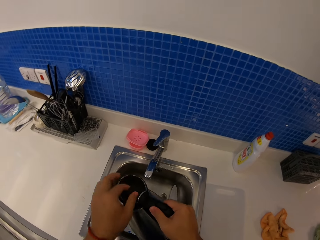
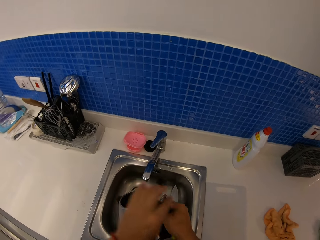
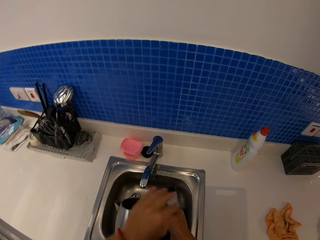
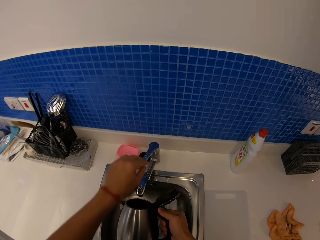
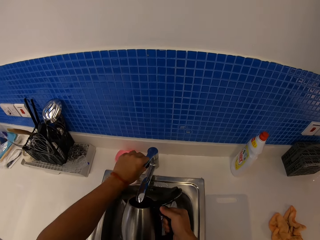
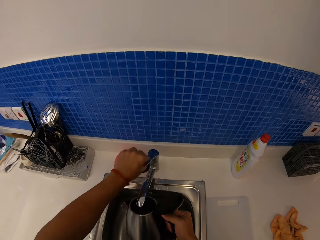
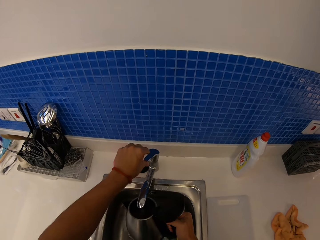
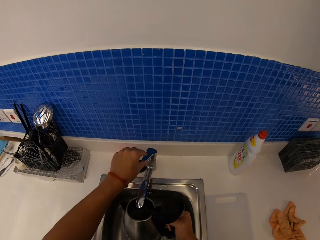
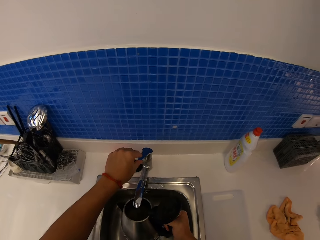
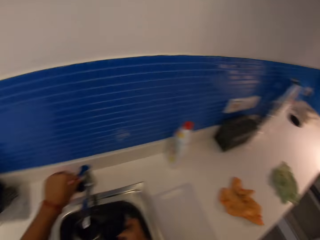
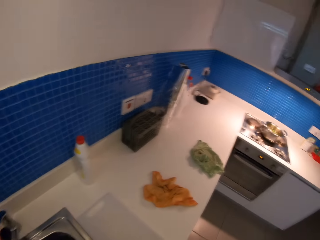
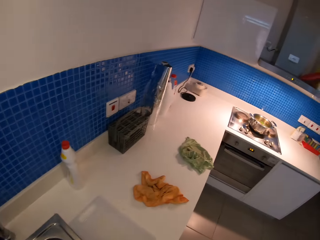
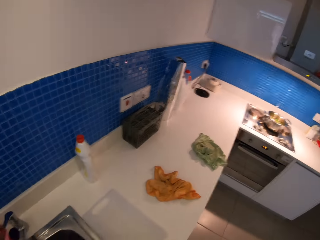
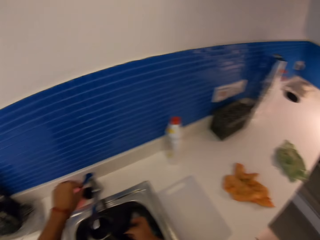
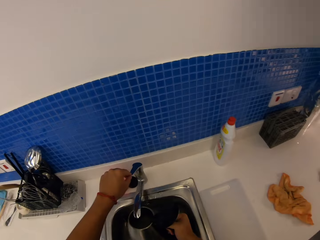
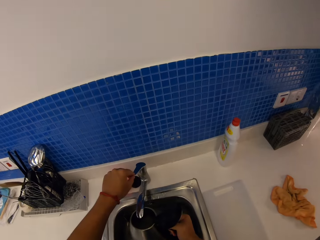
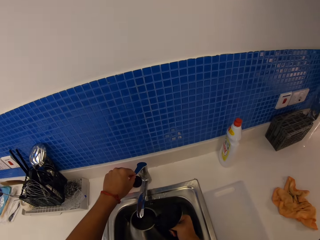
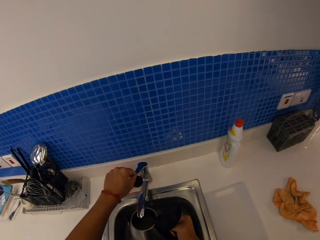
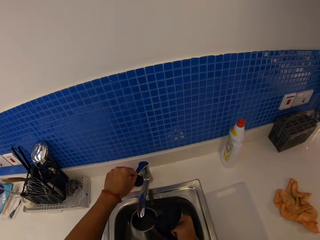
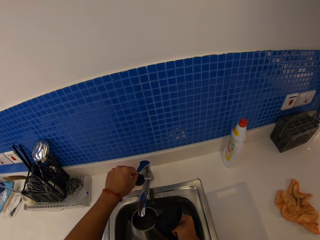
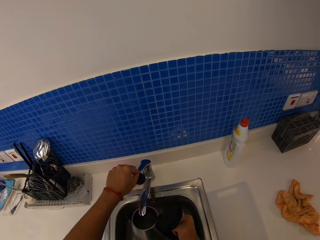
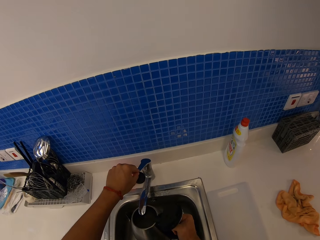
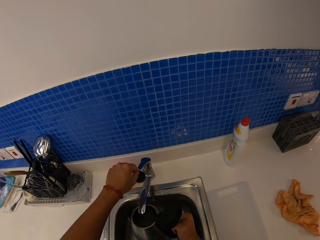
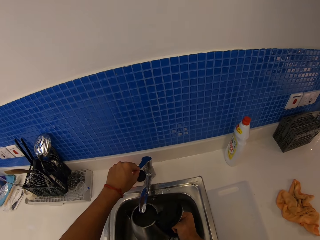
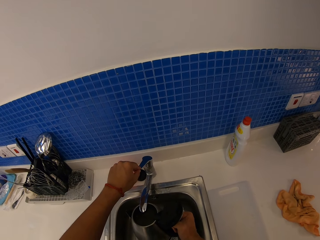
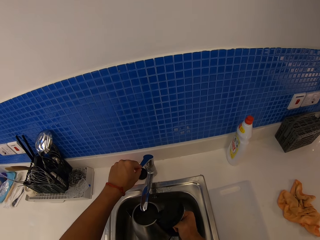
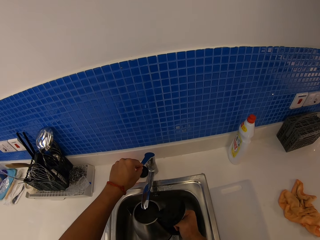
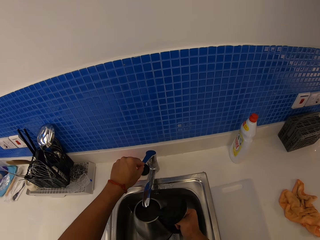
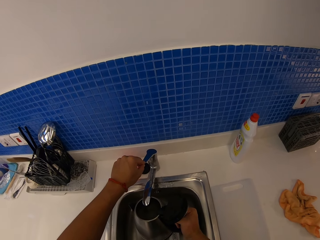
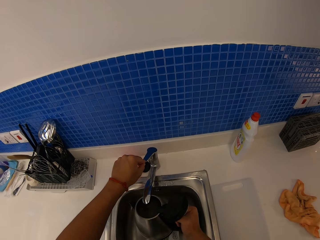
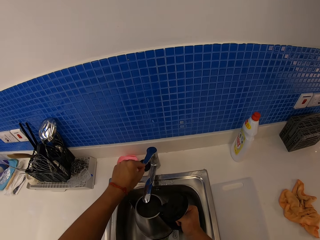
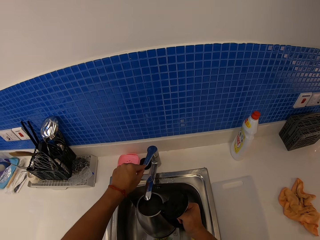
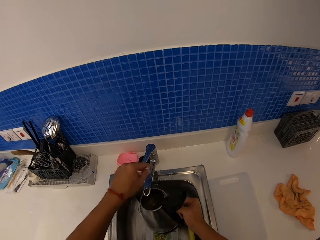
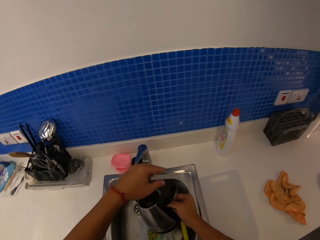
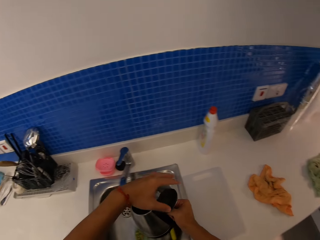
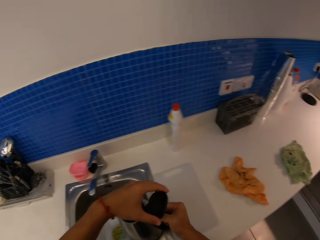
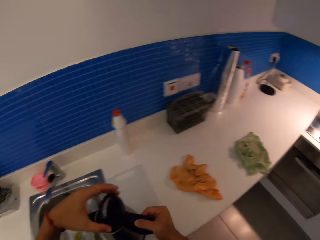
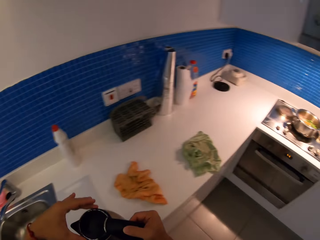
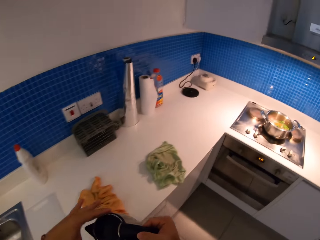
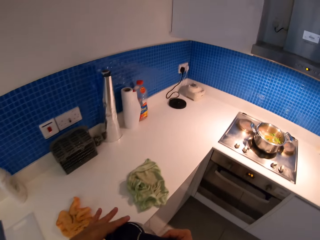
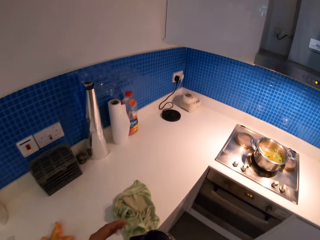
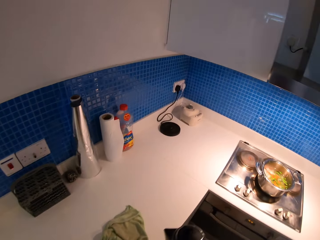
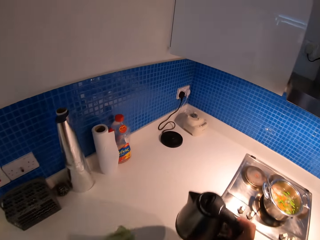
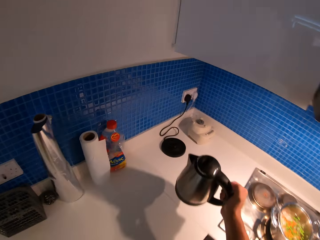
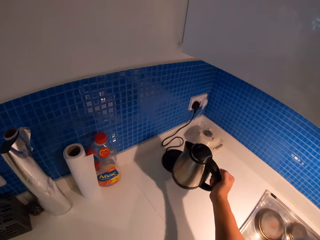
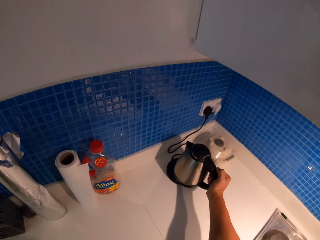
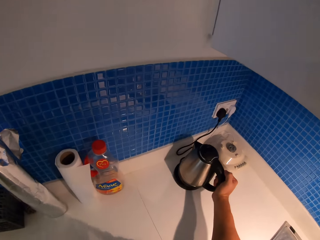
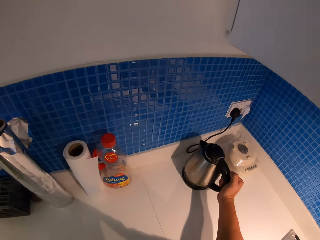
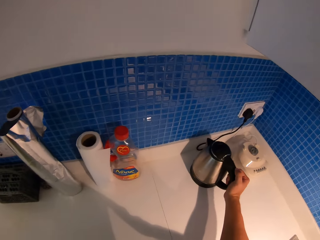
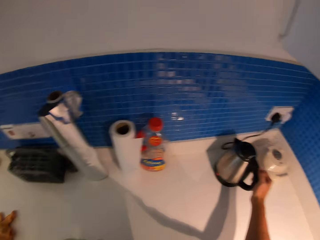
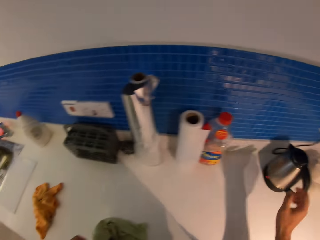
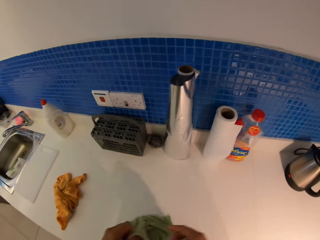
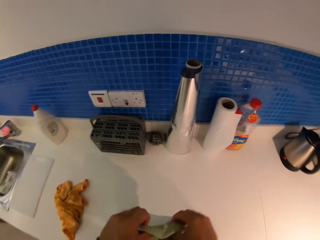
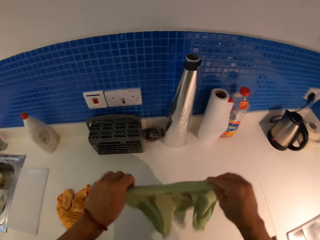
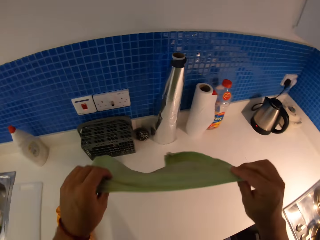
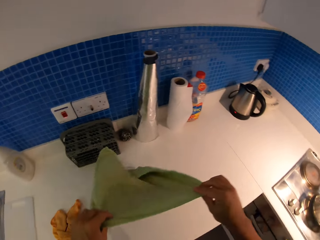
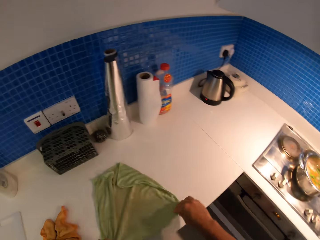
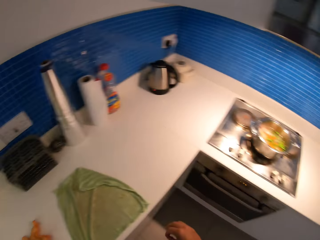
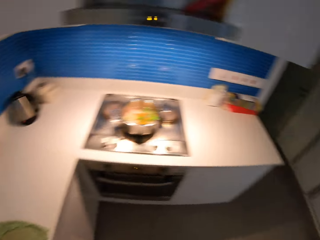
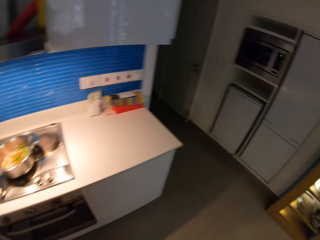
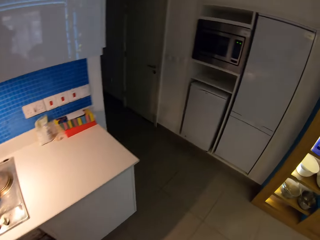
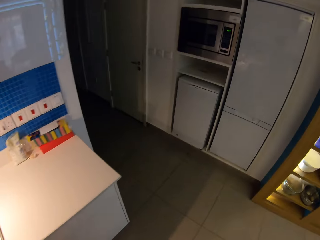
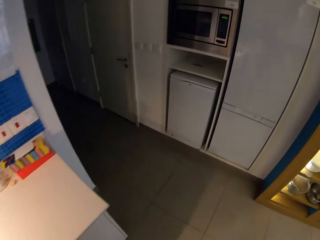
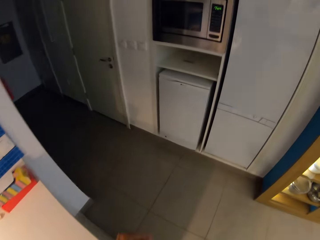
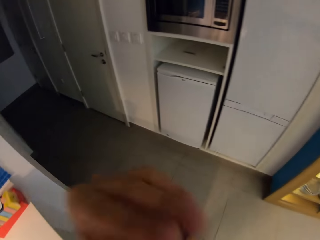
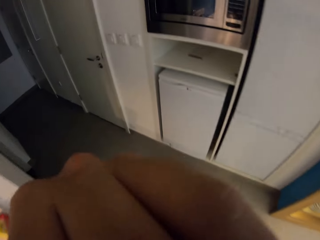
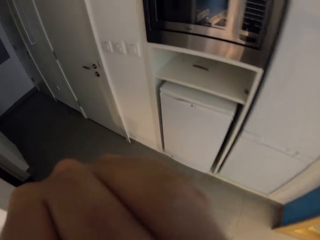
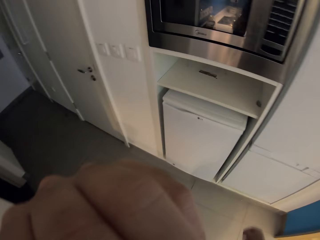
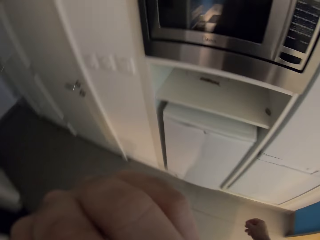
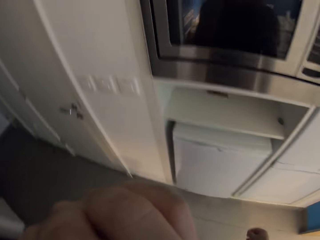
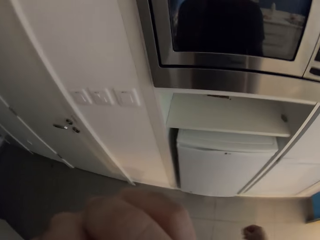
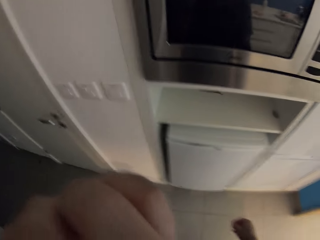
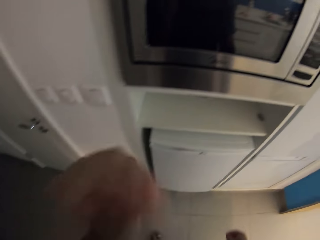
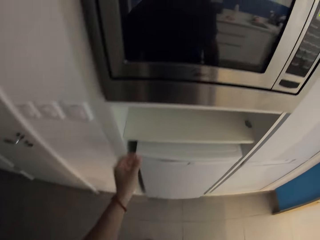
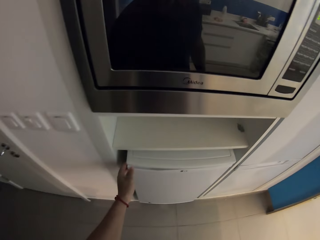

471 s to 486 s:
The camera wearer opens the tap. They put water in the sink. They pour water into the electric kettle. They look around. They put water in the sink. They close the tap. They close the kettle. They return the kettle. They spread the kitchen towel in the countertop. They walk towards the fridge.

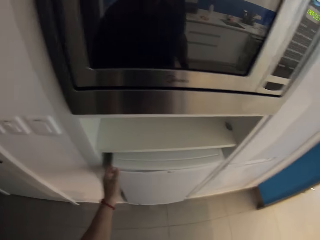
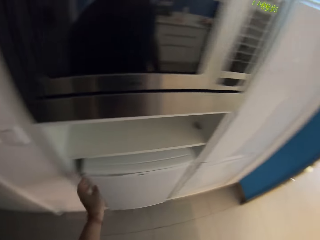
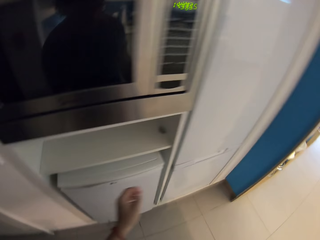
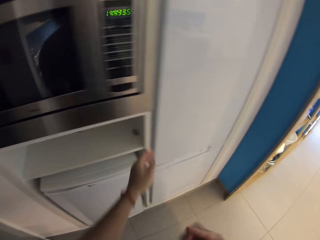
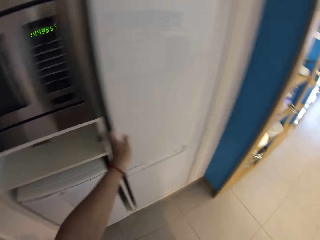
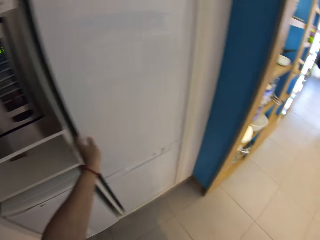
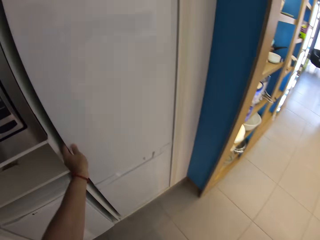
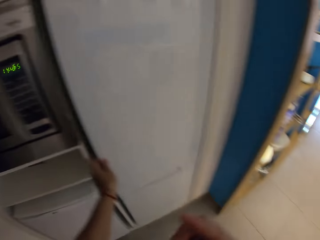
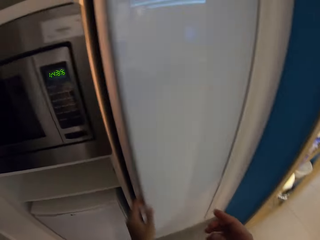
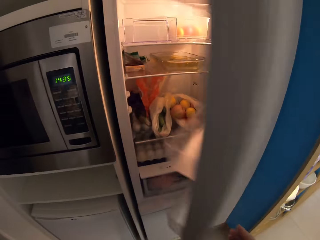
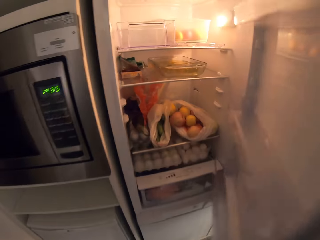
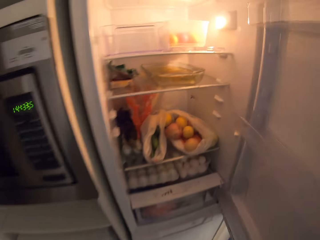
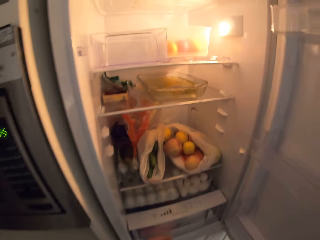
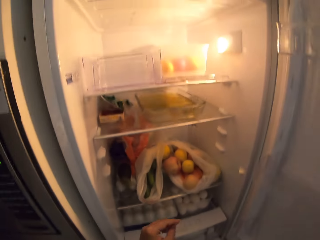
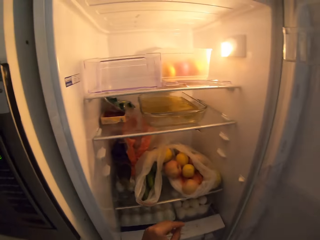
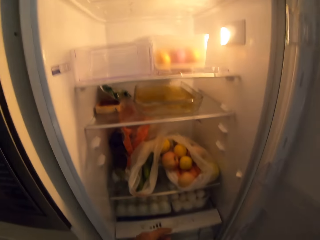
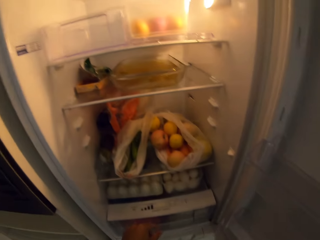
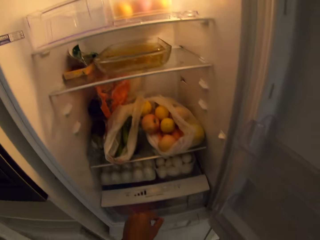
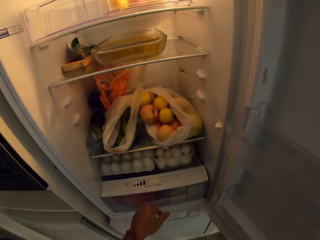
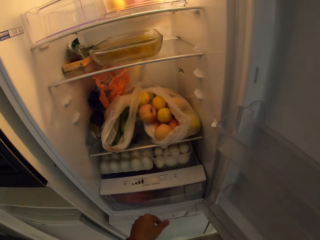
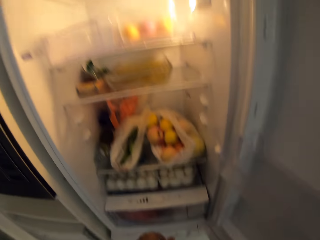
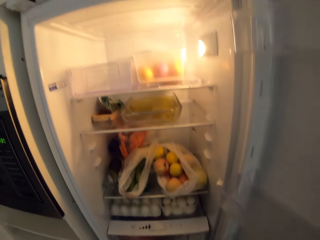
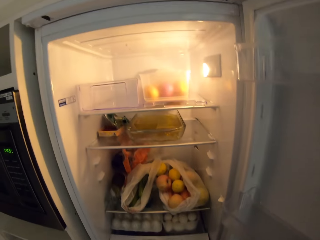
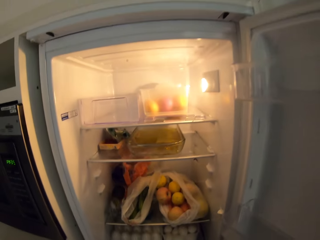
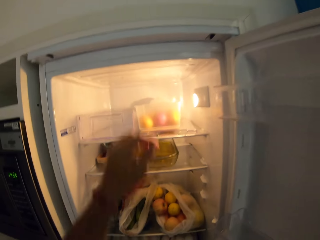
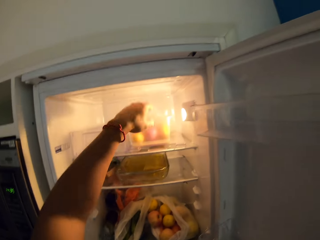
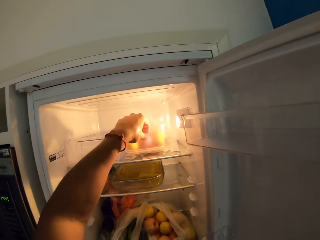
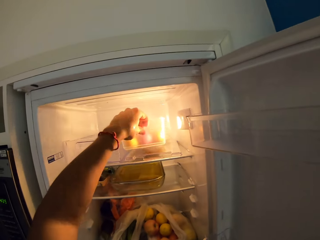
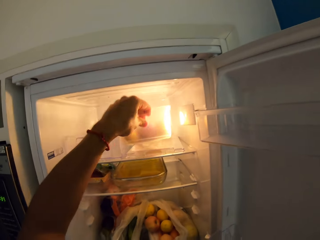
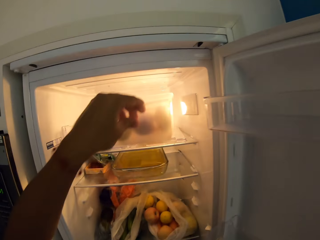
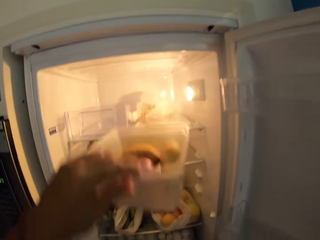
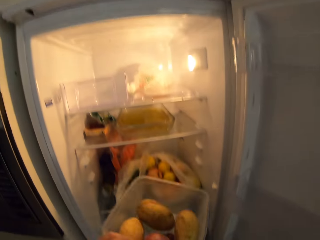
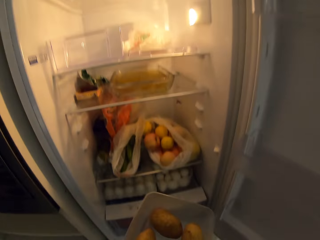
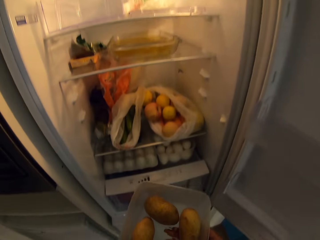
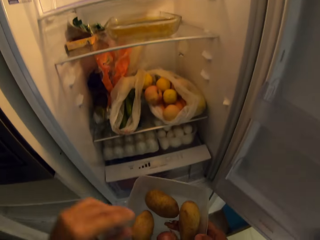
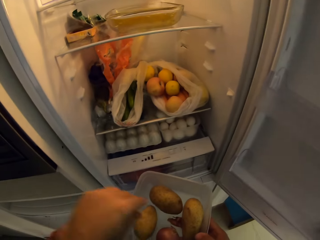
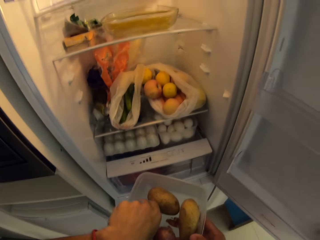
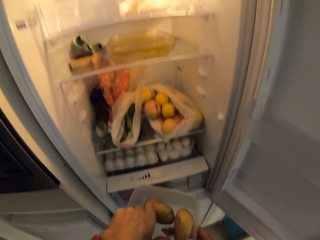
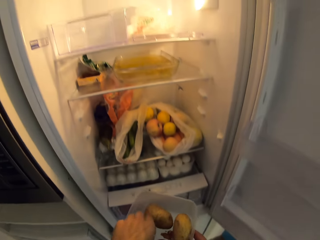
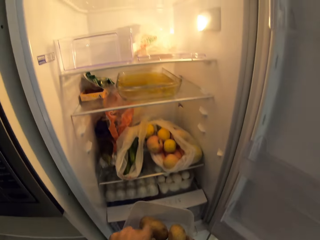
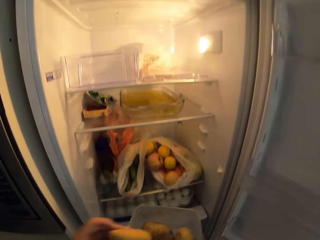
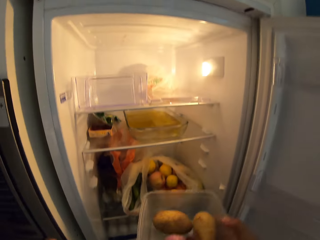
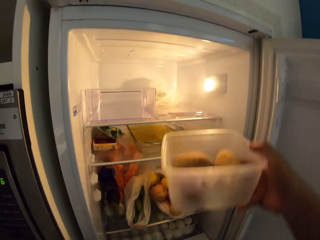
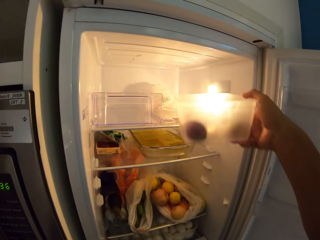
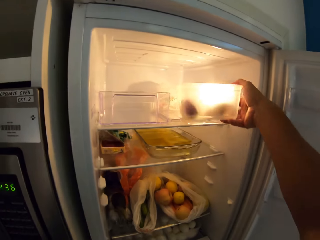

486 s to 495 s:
The camera wearer opens the fridge. They look in the fridge. They pick up a container of potatoes from the fridge. They pick up a potato.
